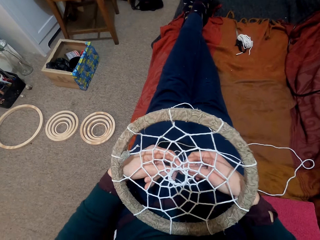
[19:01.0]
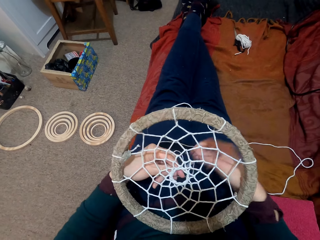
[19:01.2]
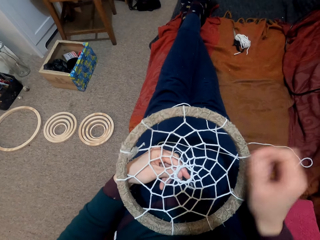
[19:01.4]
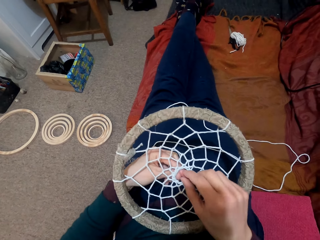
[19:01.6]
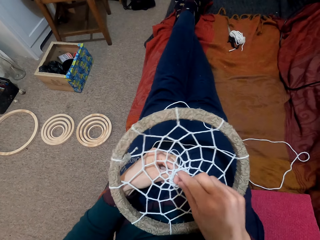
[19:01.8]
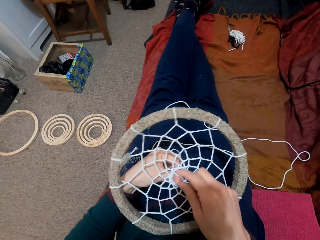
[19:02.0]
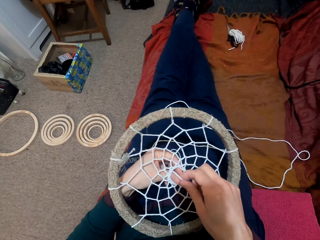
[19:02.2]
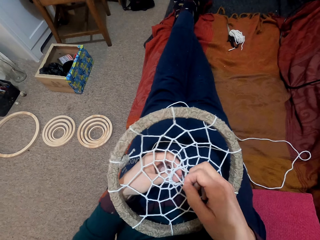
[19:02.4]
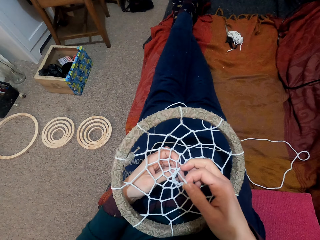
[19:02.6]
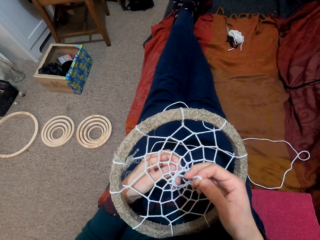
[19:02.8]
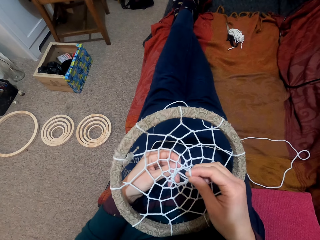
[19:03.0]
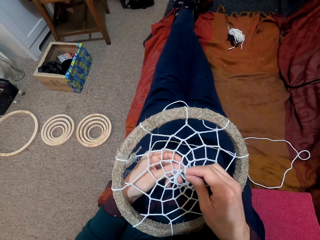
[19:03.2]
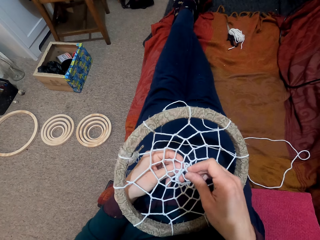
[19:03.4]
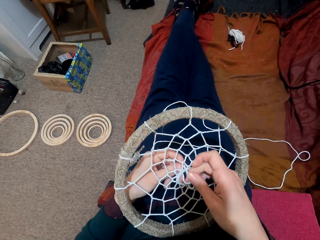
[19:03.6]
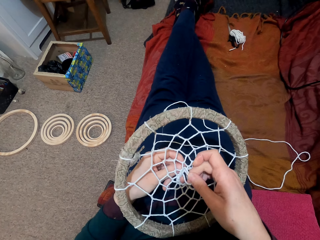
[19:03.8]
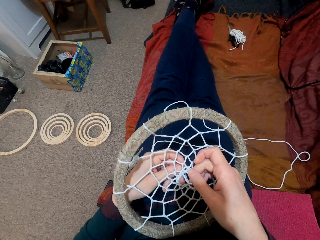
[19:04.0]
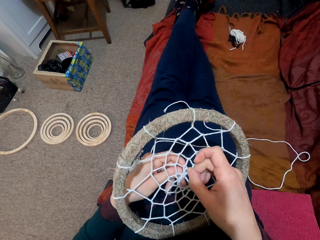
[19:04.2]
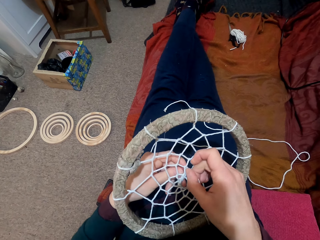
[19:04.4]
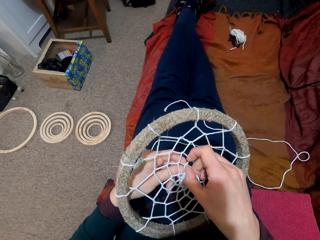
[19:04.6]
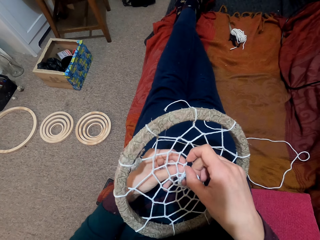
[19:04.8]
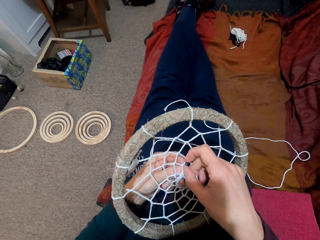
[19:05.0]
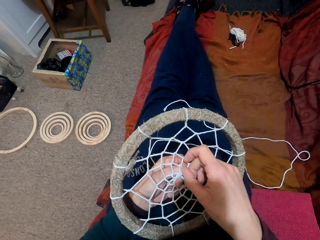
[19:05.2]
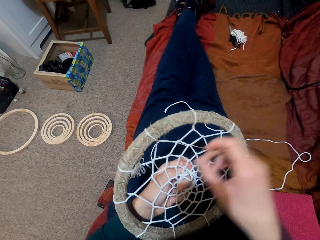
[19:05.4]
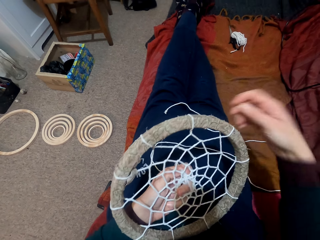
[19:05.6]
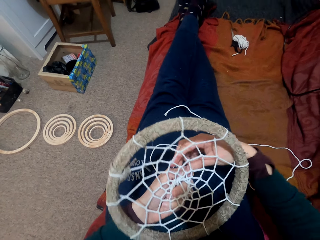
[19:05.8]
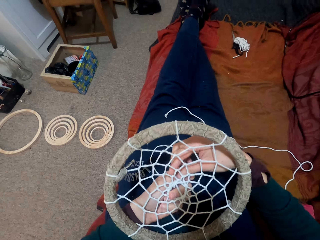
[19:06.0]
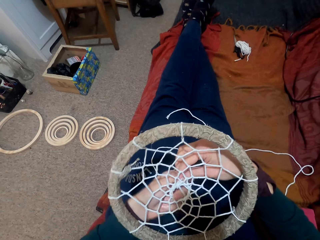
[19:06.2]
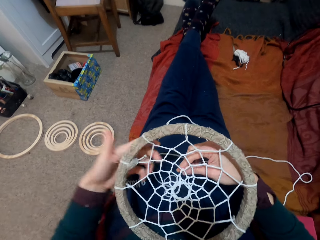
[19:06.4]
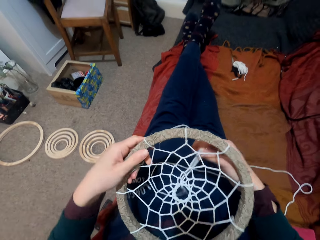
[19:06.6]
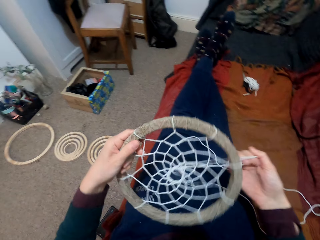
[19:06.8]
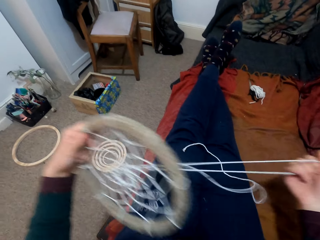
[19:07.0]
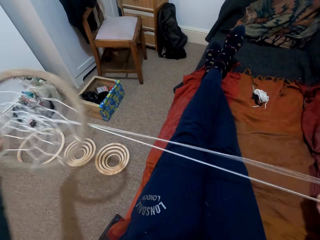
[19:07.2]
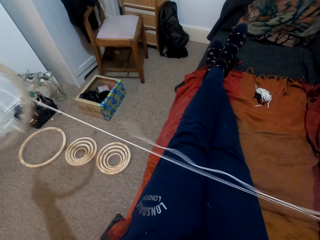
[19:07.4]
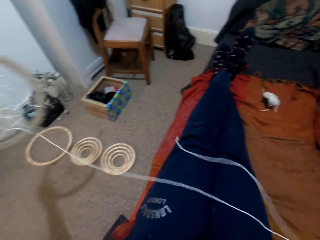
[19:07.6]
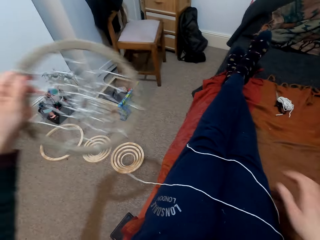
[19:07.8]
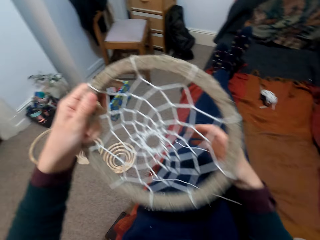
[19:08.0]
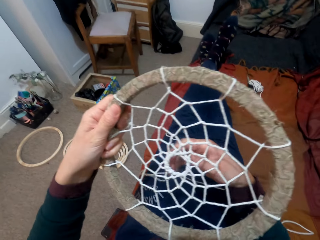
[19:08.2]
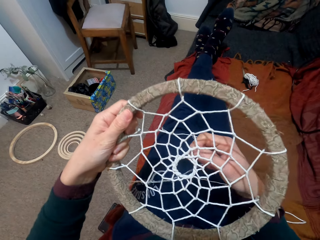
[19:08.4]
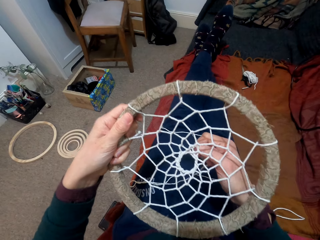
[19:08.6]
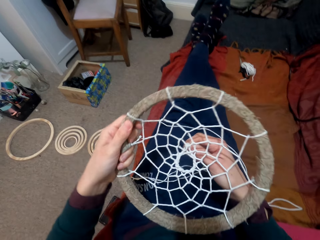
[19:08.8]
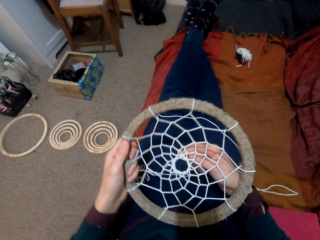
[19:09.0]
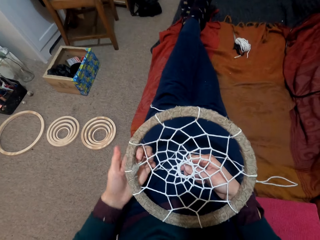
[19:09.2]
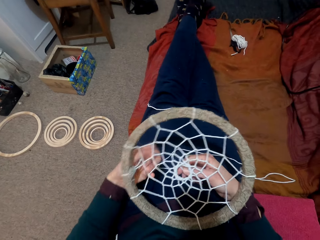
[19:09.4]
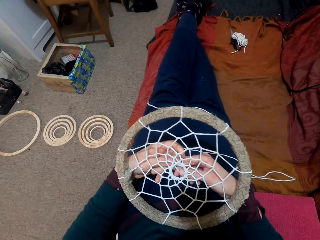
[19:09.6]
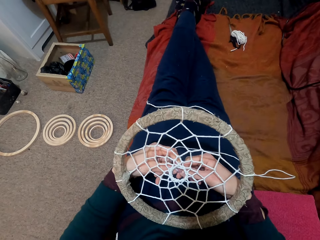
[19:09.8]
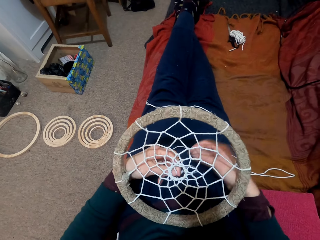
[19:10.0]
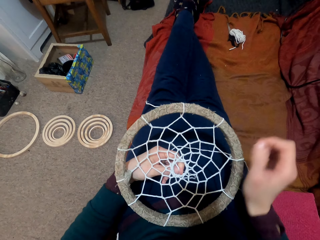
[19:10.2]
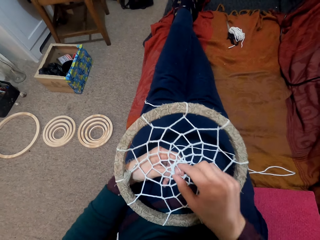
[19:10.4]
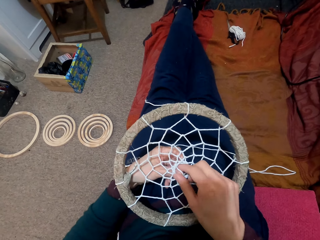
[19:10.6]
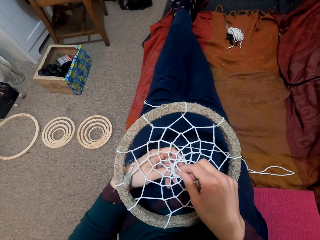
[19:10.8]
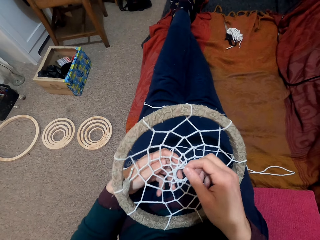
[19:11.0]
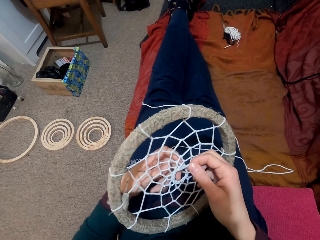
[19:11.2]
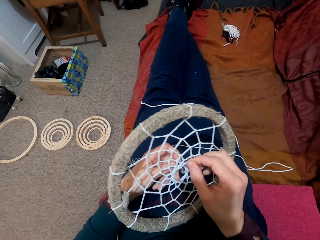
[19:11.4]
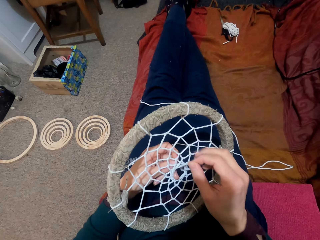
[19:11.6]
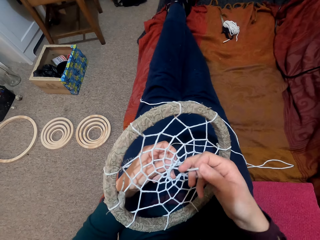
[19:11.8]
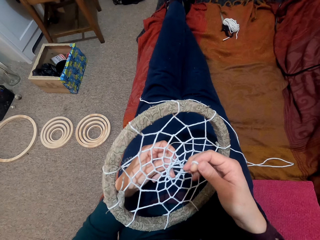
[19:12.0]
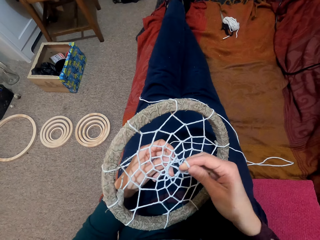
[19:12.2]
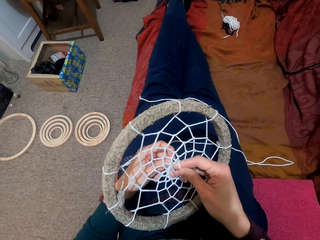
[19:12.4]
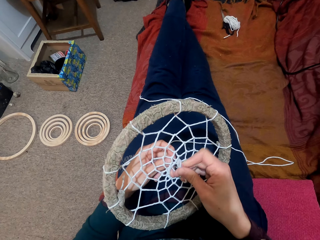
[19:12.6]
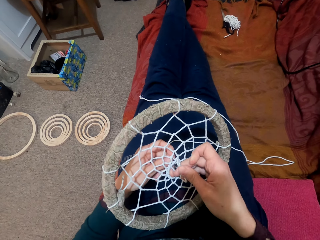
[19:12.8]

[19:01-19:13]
The camera wearer moves the string. They pull the string. They move the string.

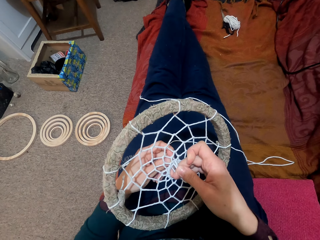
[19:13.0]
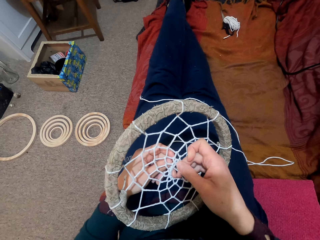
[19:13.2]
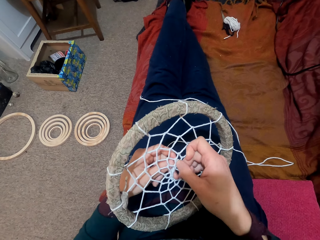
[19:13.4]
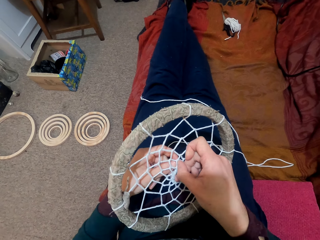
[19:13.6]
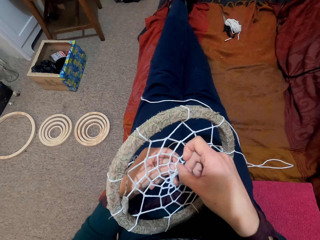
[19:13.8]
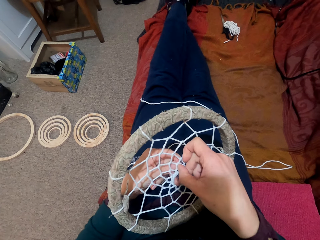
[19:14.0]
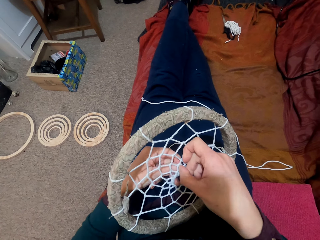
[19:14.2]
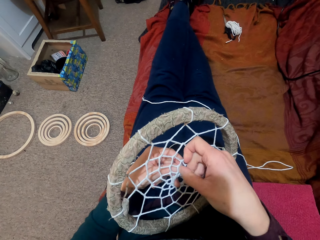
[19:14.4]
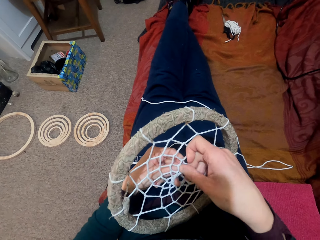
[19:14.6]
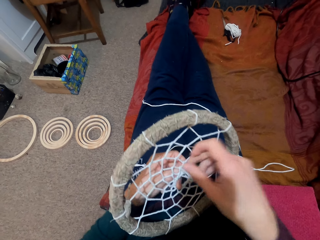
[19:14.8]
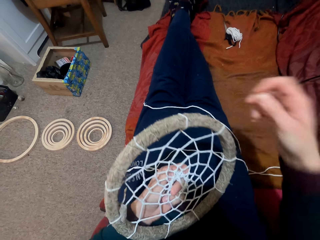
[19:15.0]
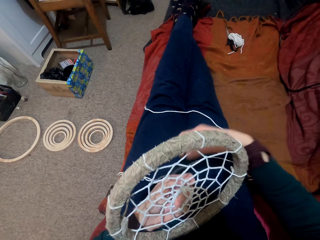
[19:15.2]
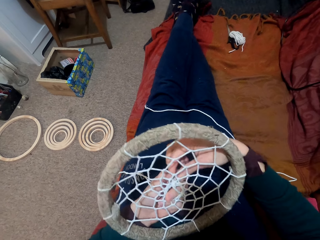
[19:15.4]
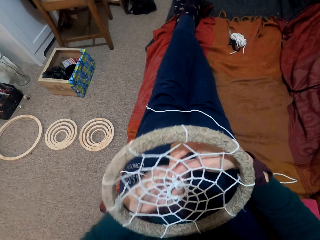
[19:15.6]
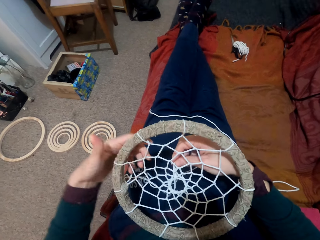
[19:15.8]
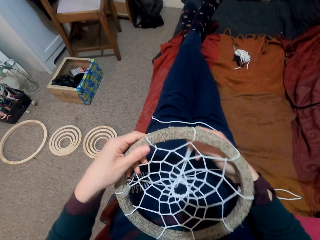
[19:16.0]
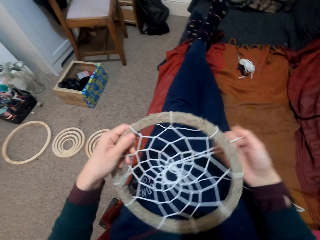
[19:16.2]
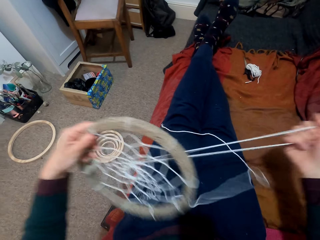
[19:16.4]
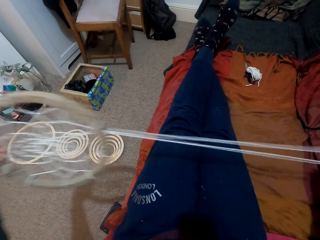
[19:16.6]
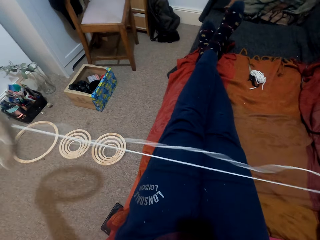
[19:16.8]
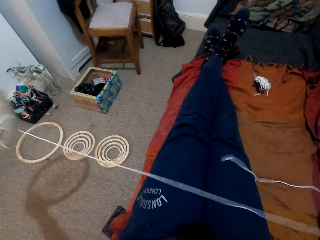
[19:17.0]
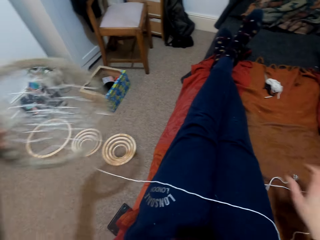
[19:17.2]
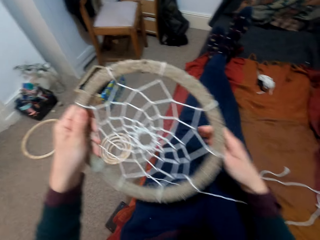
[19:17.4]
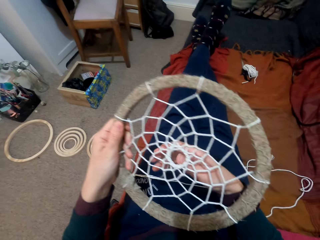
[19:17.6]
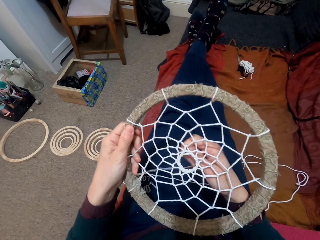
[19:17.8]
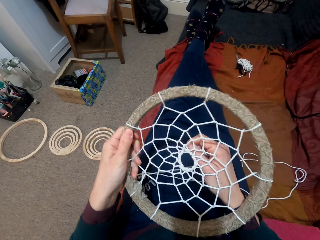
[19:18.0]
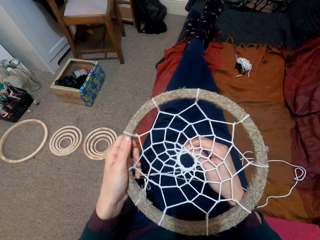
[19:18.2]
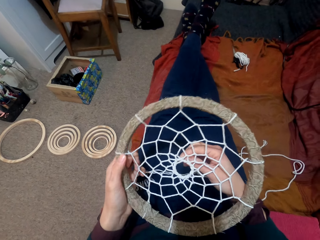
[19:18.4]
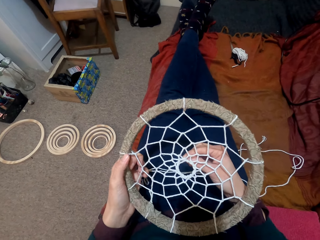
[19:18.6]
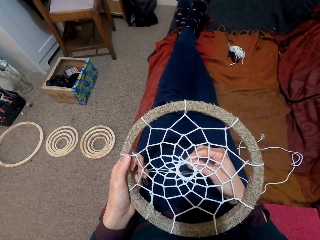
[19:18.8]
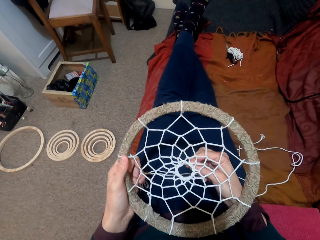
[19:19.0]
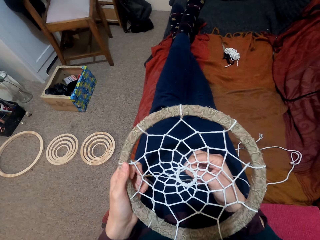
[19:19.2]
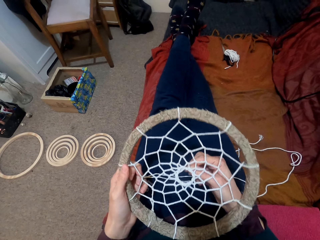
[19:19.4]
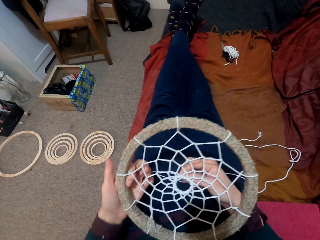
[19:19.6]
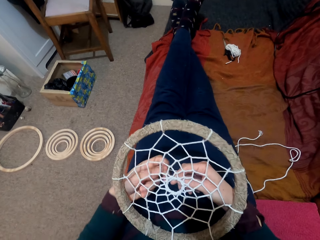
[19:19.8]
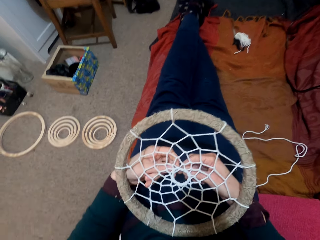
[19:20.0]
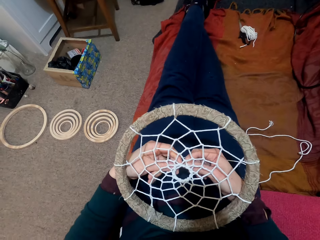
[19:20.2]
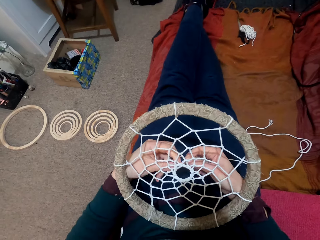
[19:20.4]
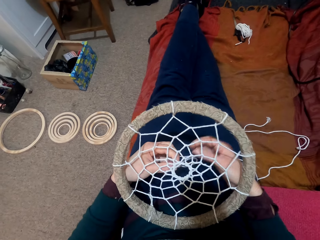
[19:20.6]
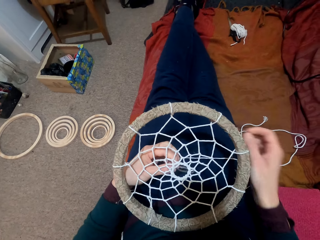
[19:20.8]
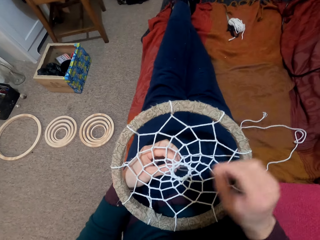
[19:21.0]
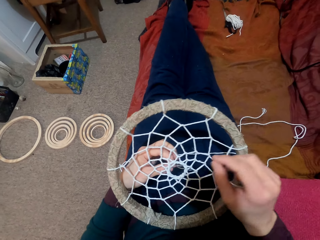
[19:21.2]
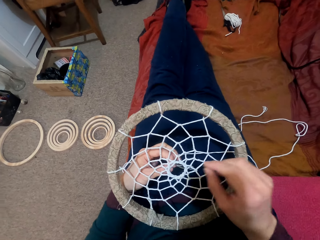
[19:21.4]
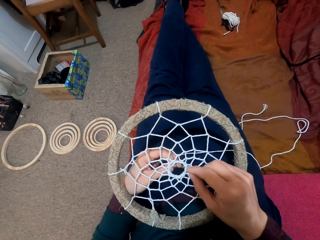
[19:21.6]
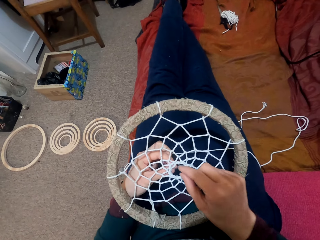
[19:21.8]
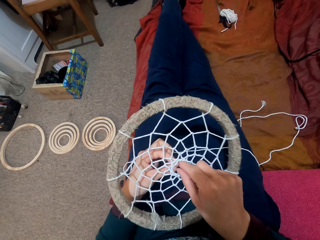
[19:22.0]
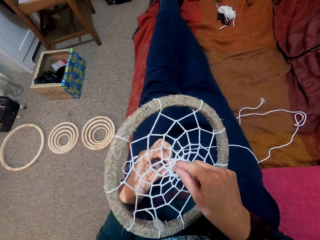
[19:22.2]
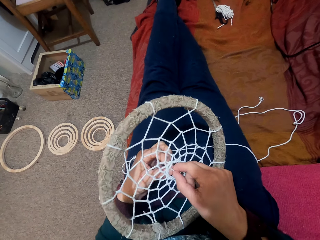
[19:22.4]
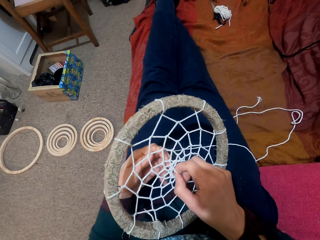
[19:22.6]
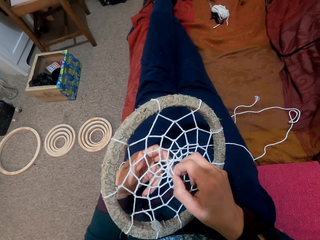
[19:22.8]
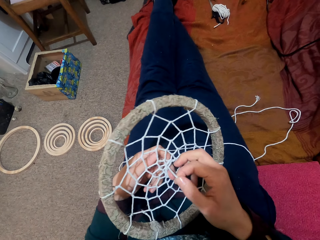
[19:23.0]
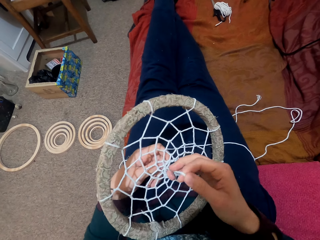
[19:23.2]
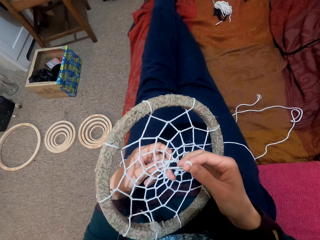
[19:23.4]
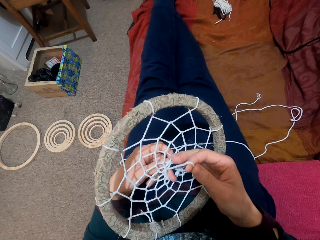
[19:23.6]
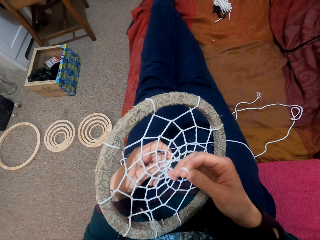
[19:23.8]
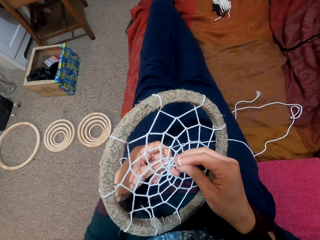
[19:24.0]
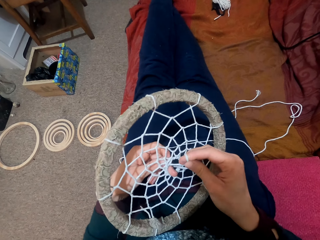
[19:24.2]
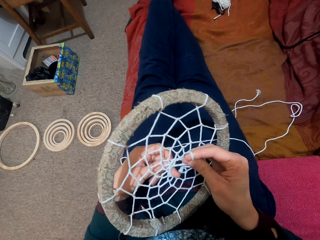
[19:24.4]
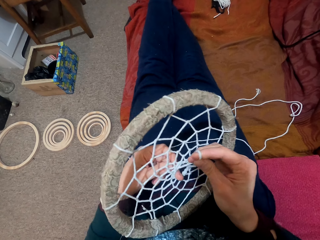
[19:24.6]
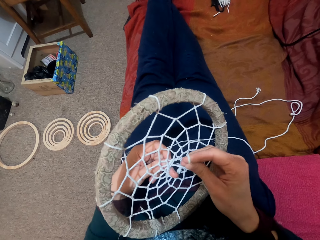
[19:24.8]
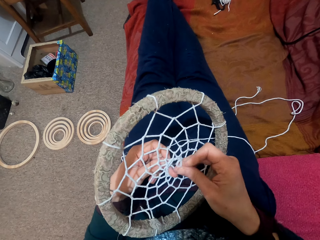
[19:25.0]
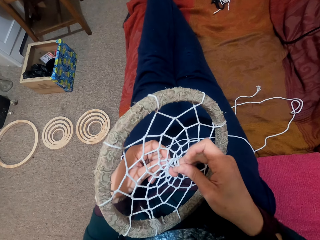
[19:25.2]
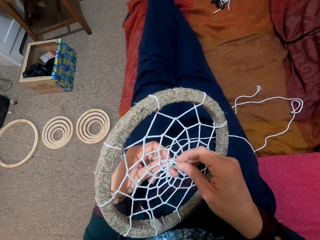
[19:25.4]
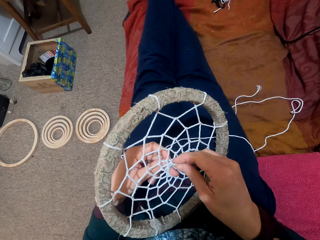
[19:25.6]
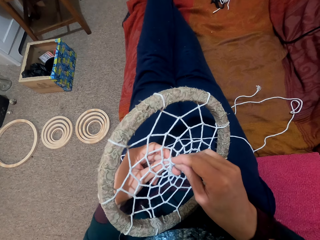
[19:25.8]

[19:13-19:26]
The camera wearer pulls the string. They move the string.
